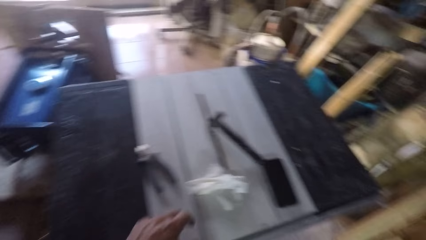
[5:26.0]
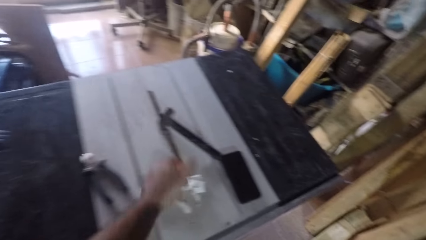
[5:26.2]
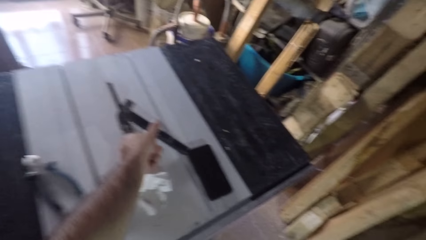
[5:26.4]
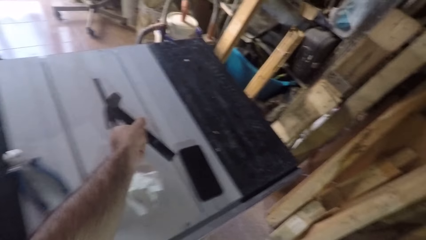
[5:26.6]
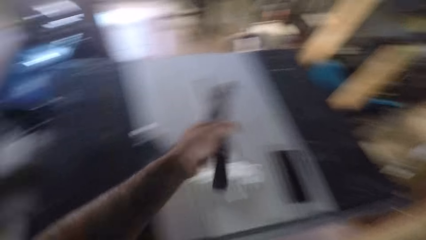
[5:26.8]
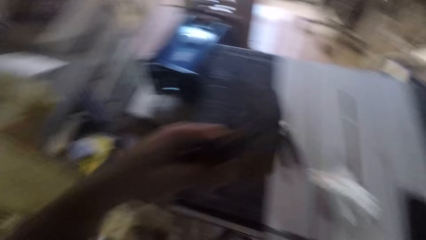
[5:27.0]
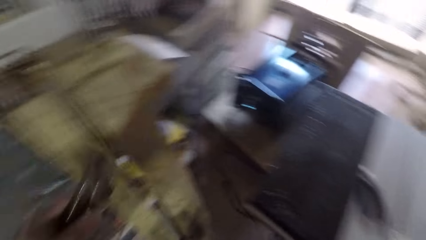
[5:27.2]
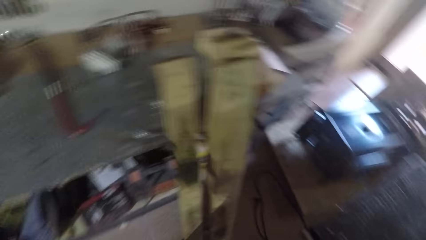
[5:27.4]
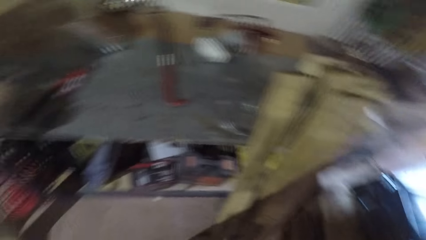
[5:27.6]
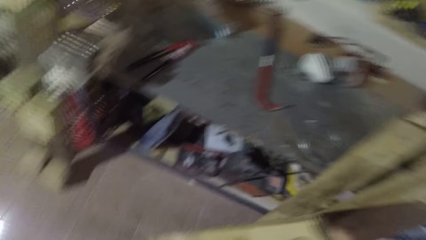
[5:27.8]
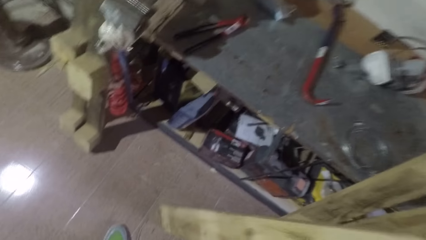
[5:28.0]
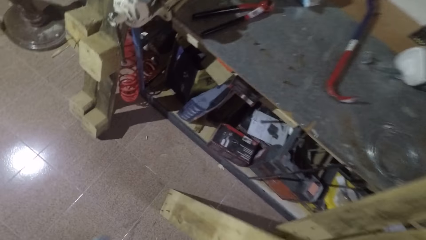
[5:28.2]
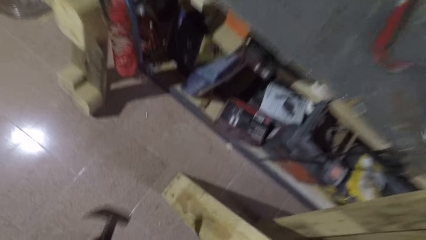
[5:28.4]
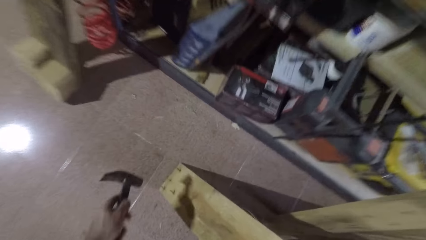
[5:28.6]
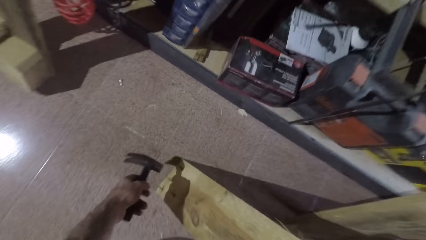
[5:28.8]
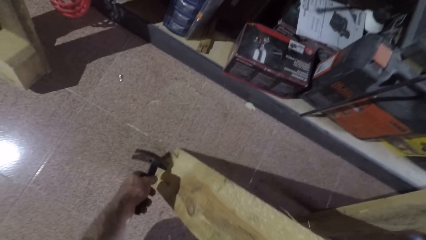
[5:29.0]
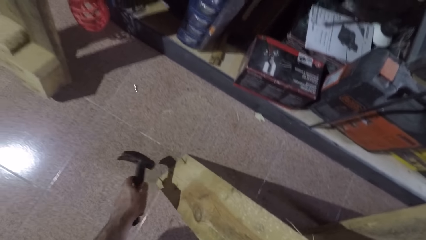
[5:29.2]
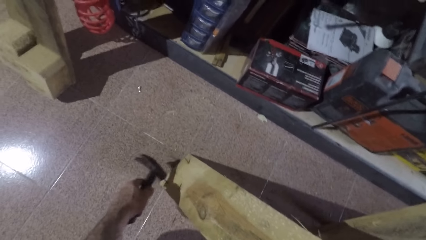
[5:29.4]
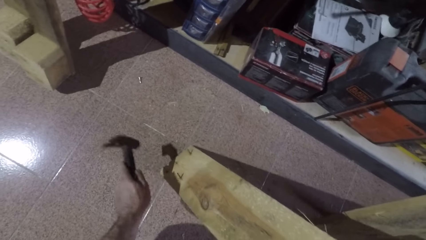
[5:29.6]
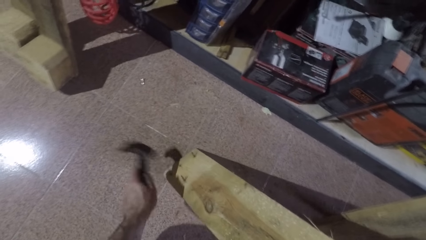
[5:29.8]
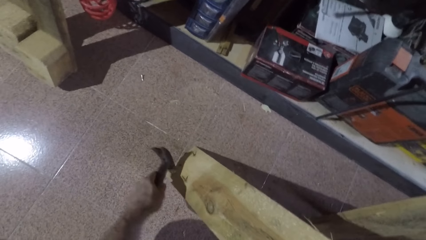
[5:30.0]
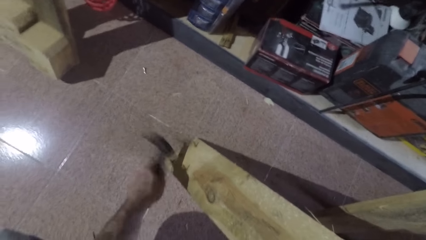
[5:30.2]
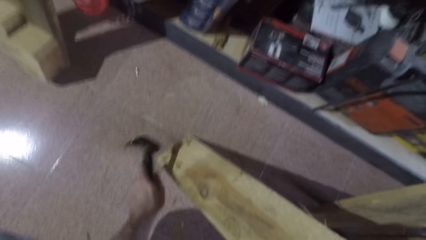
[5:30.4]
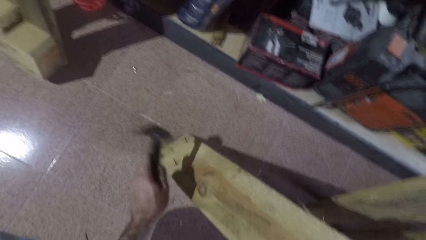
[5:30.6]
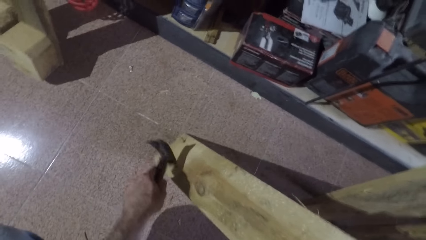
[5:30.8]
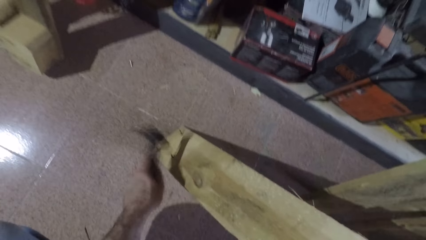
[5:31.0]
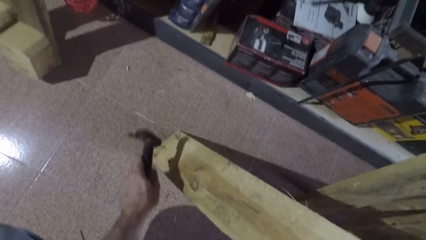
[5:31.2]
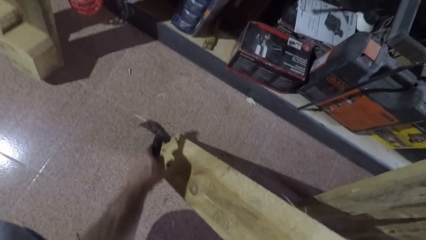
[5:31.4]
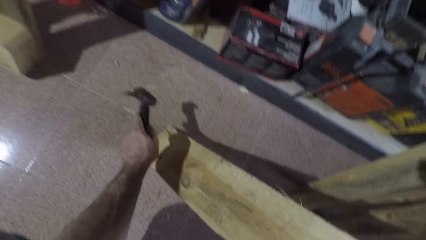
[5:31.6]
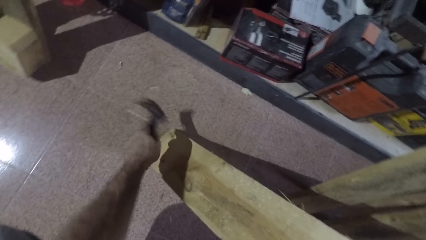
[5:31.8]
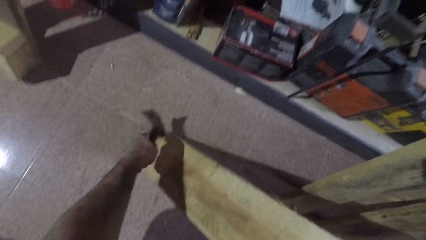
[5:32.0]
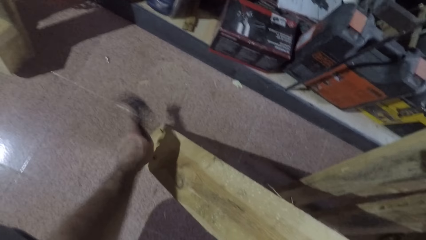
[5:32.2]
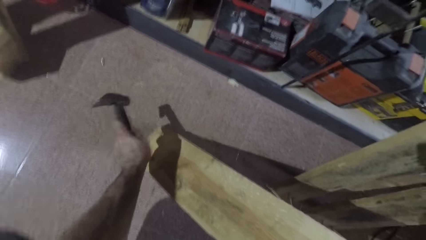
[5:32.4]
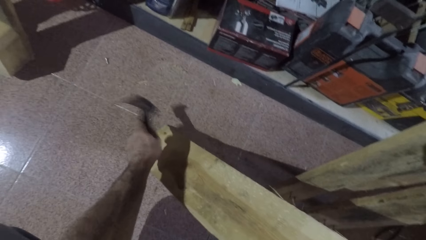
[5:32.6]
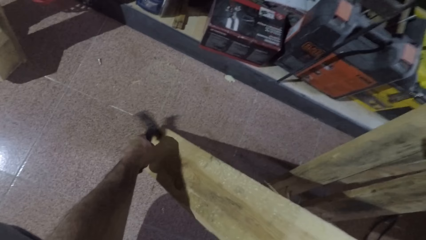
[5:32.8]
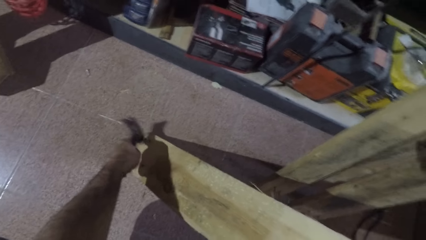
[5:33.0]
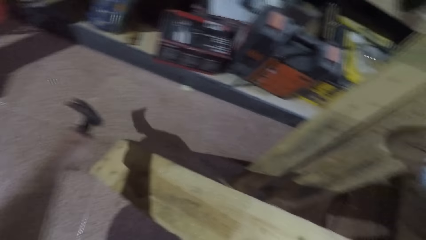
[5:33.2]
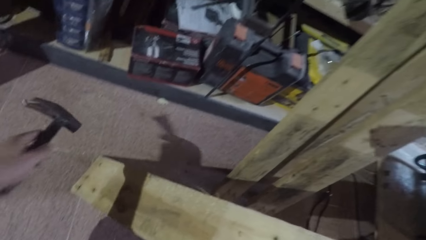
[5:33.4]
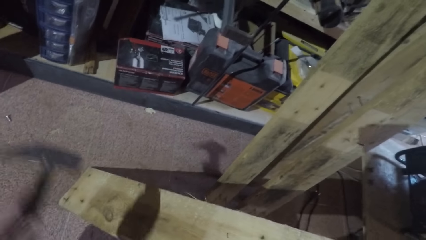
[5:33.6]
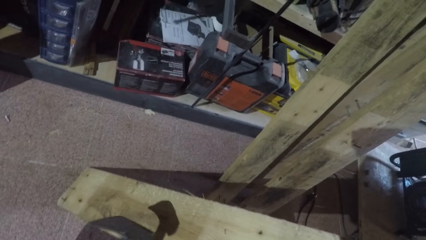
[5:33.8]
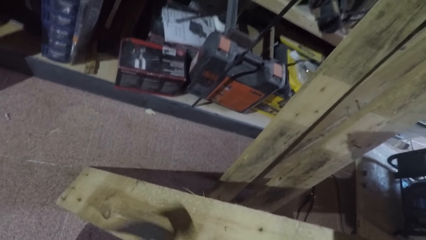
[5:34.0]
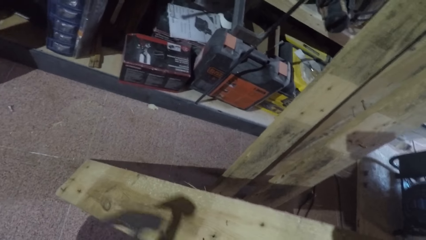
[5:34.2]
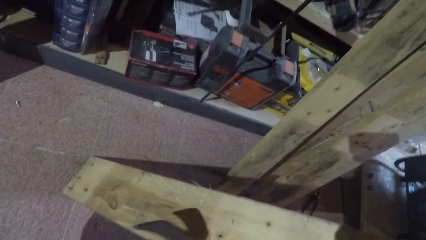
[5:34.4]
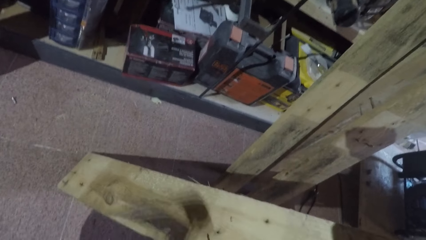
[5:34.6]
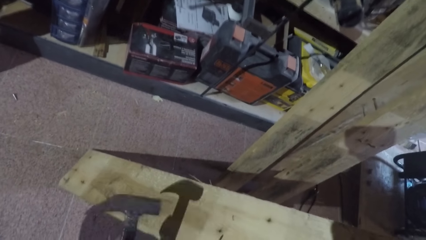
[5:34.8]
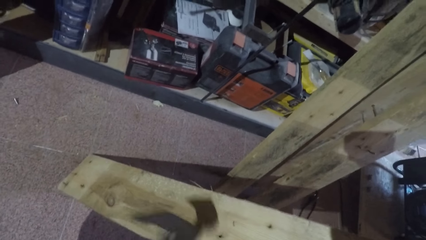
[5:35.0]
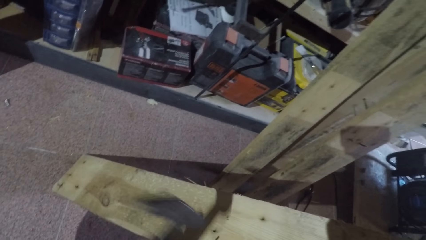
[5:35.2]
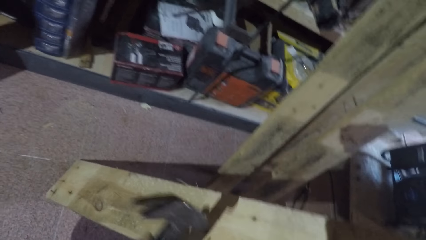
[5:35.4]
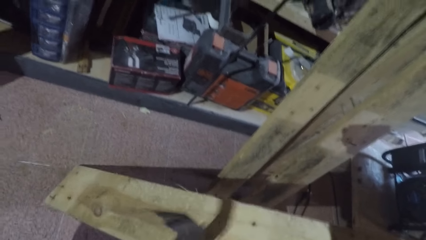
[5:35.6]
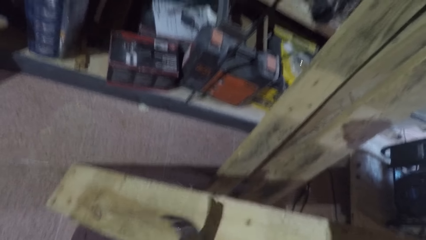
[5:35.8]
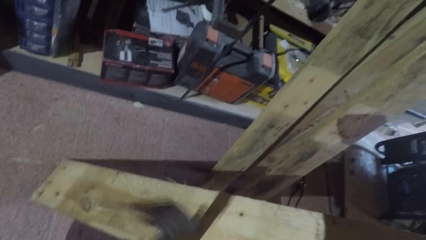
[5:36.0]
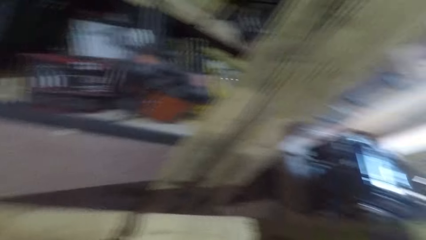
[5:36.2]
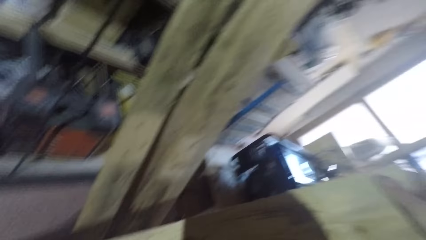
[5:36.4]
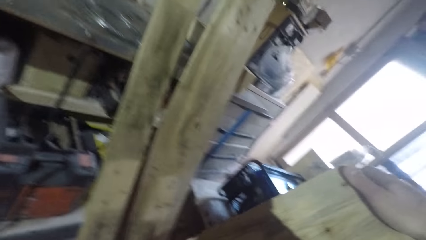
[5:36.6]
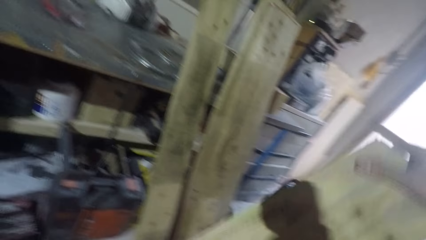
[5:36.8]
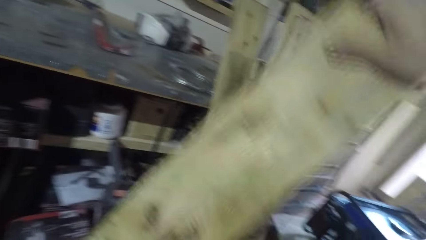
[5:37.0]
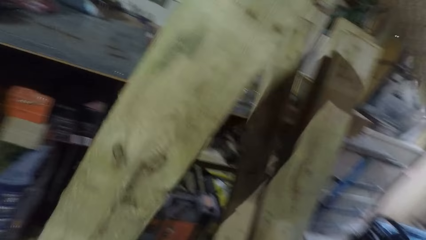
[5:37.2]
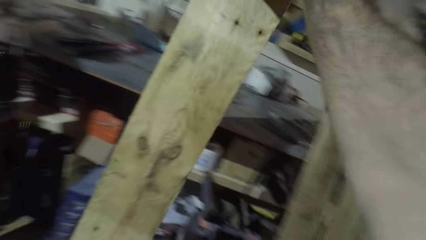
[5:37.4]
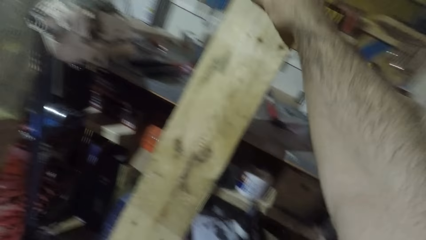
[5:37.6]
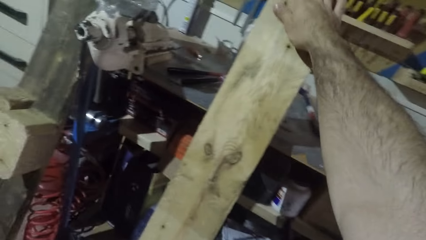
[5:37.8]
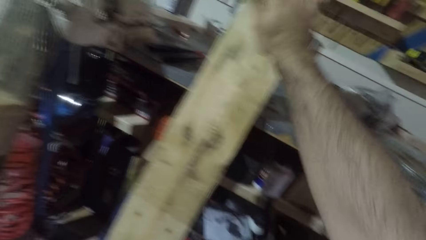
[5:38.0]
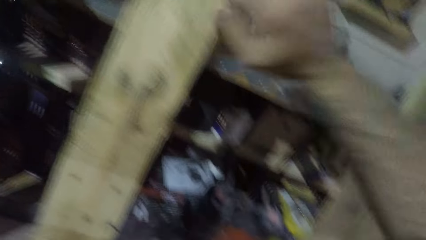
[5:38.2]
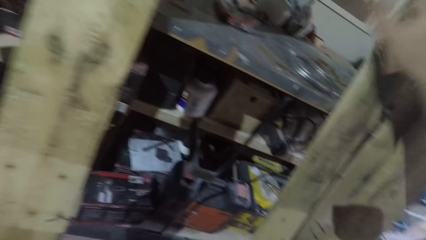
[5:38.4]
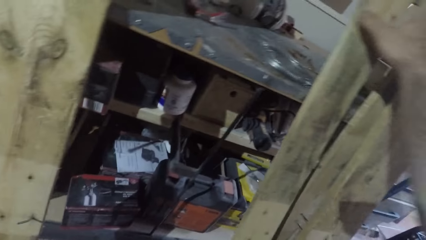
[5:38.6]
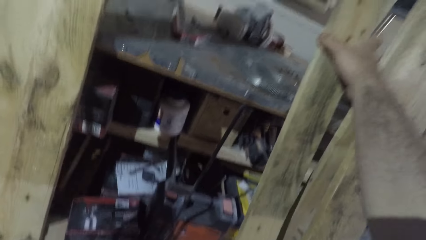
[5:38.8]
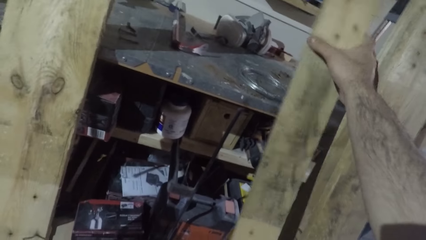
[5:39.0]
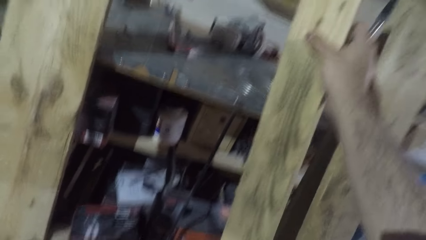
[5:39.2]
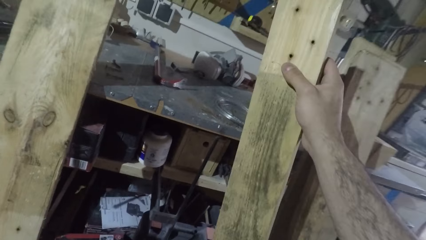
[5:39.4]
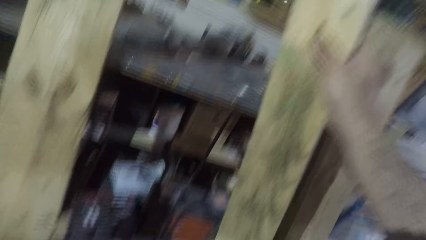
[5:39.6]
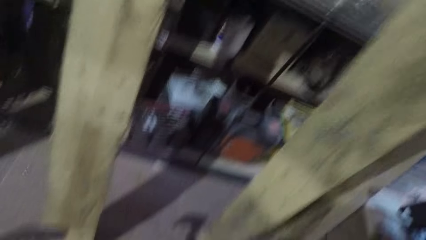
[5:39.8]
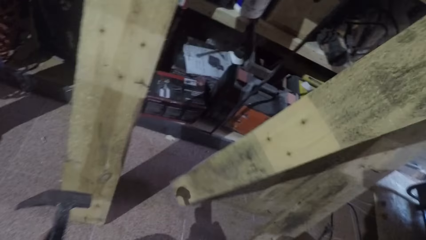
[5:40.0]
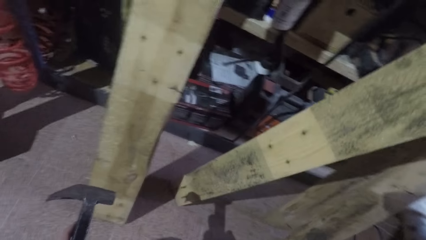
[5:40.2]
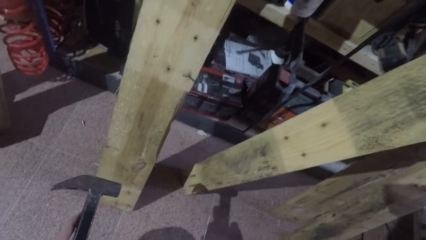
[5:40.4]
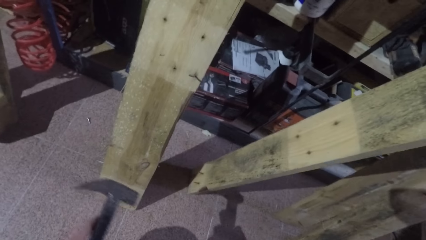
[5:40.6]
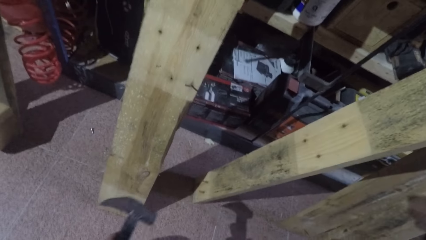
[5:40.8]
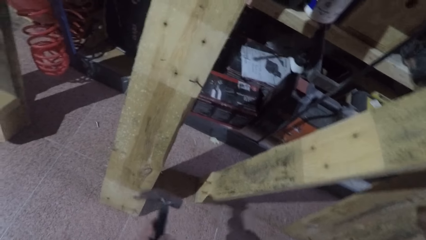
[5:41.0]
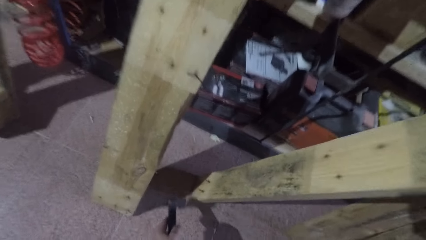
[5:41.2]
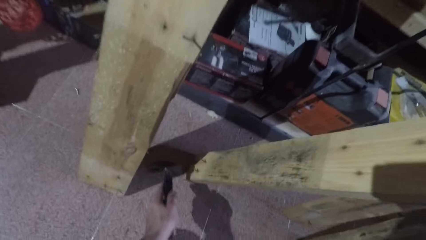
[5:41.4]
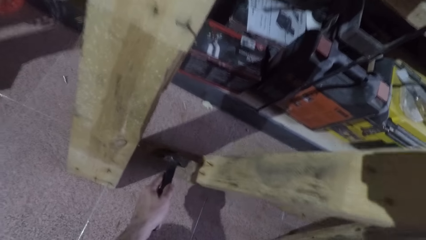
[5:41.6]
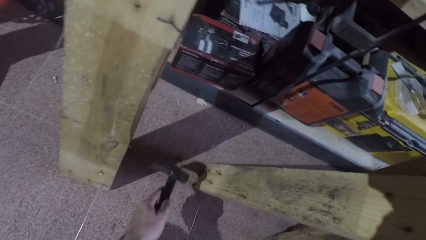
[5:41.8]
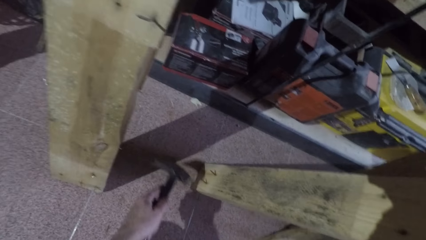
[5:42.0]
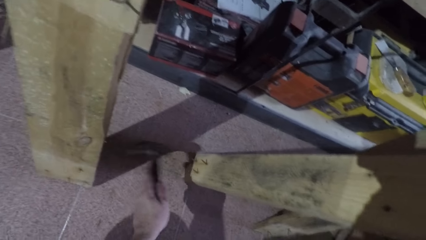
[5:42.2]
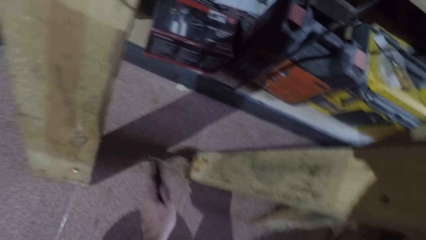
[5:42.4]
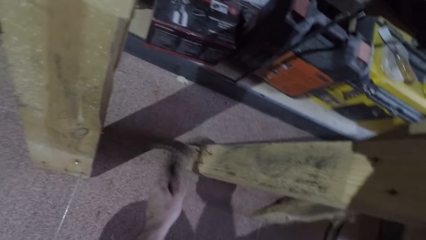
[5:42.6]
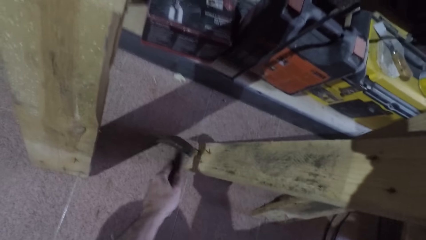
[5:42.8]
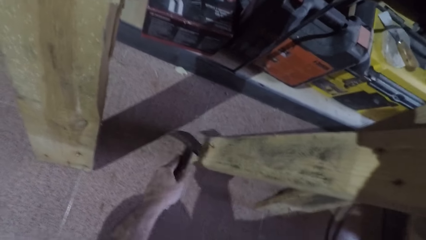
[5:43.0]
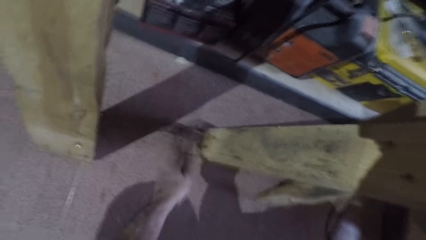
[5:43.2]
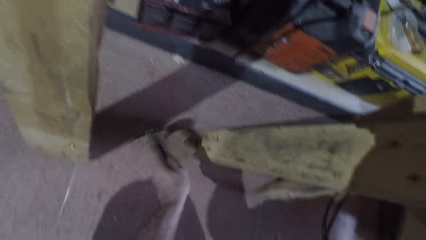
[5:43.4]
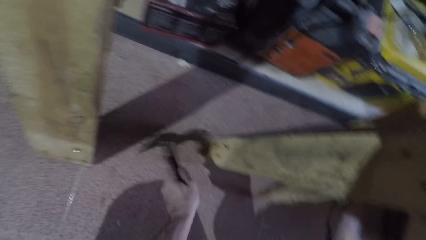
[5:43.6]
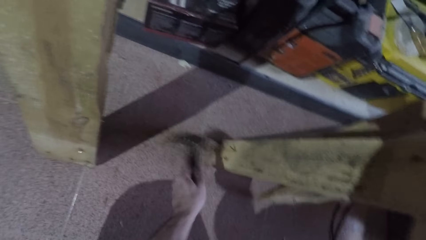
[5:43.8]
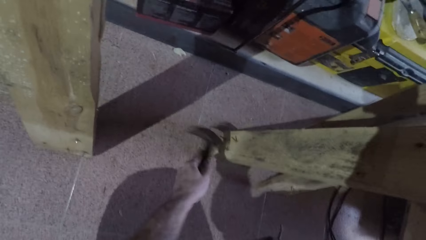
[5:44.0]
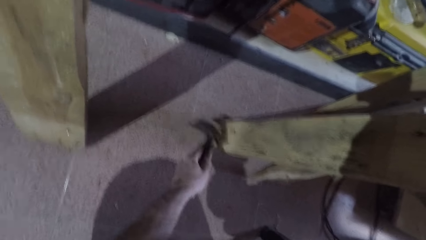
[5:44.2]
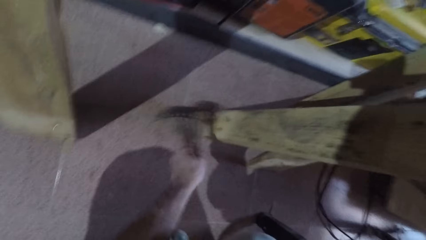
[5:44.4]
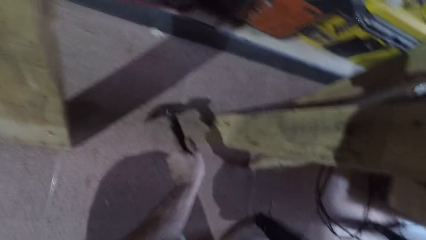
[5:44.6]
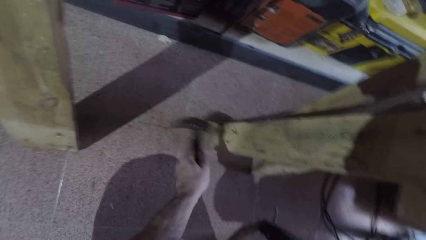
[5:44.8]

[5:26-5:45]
The camera wearer picks up a hammer with his left hand from another table. He turns the wood. He brushes the wood with the hammer. He hits nails on the wood with the hammer. He hits a nail with the hammer. He hits a nail again. He hits something. He hits something again. He moves the wood. He rests the wood against the first table. He takes another wood. He places the wood on the floor. He moves the wood. He hammers the nails on the wood with the hammer.
